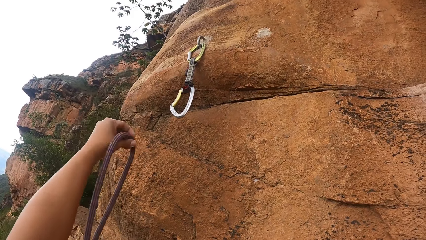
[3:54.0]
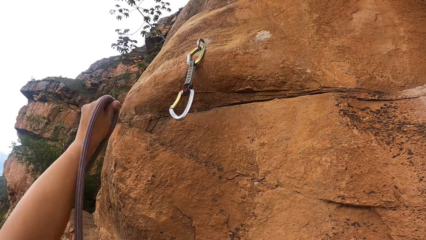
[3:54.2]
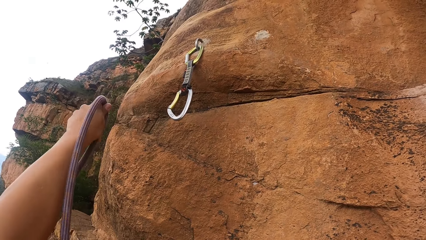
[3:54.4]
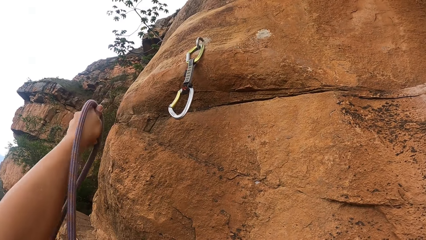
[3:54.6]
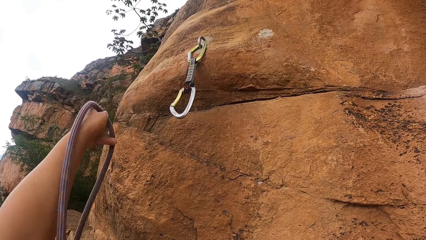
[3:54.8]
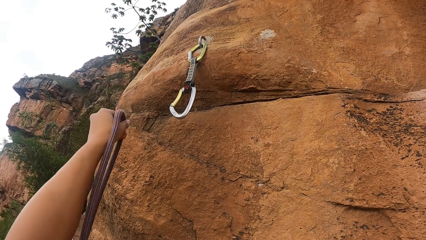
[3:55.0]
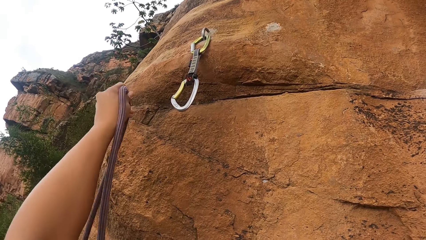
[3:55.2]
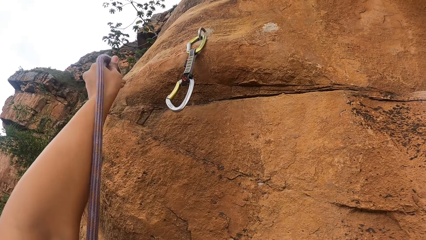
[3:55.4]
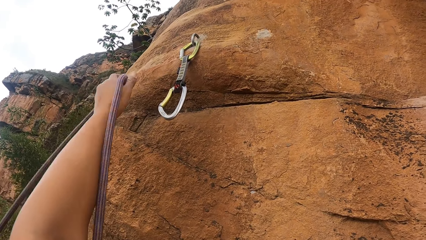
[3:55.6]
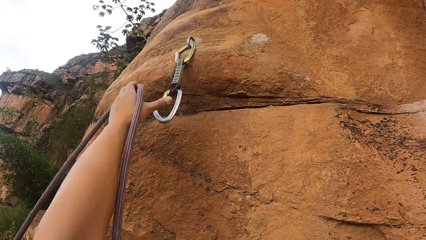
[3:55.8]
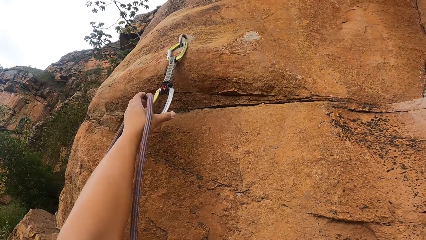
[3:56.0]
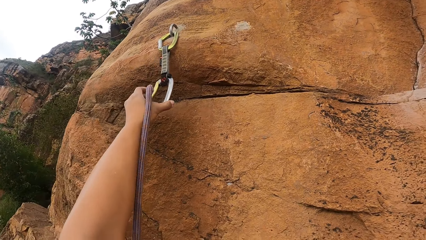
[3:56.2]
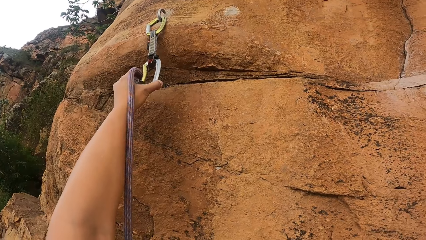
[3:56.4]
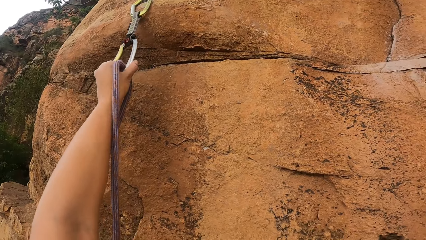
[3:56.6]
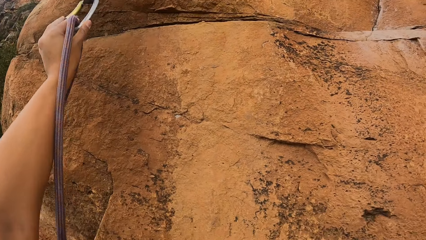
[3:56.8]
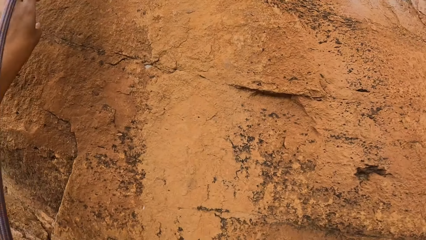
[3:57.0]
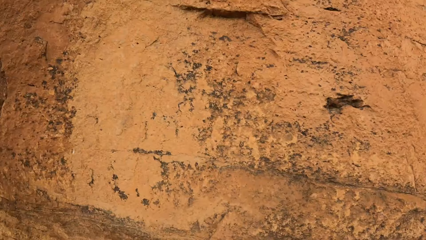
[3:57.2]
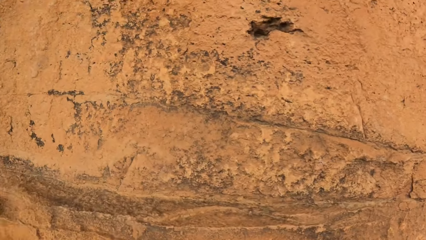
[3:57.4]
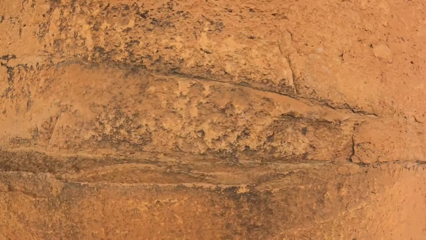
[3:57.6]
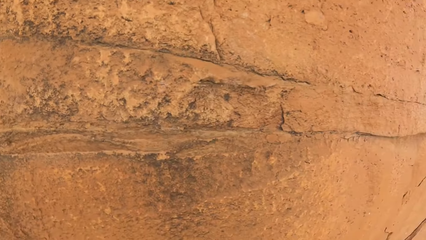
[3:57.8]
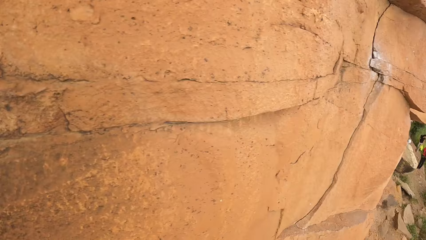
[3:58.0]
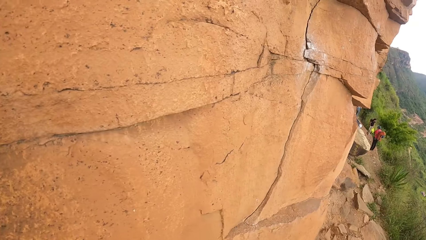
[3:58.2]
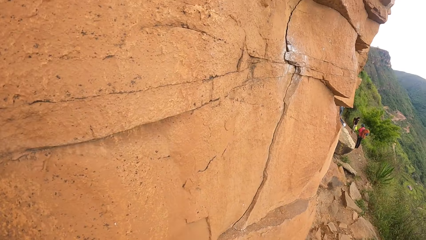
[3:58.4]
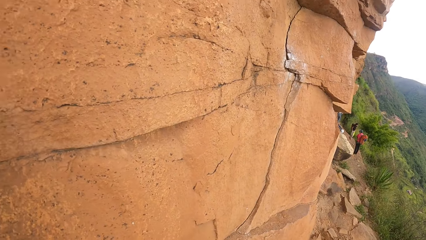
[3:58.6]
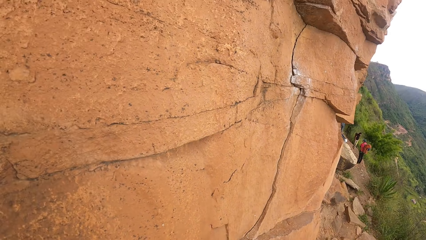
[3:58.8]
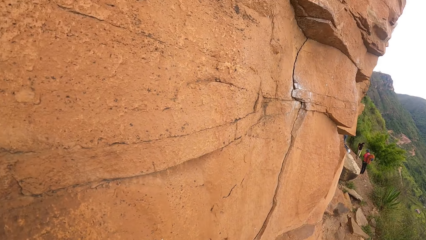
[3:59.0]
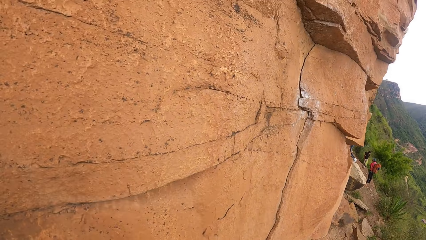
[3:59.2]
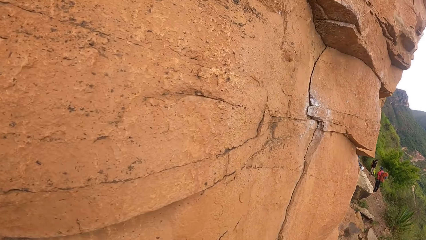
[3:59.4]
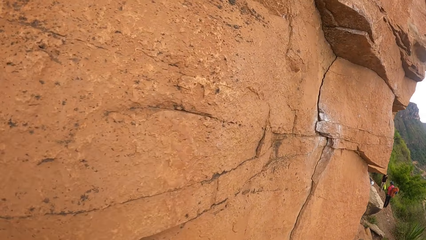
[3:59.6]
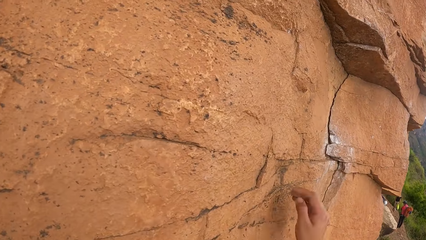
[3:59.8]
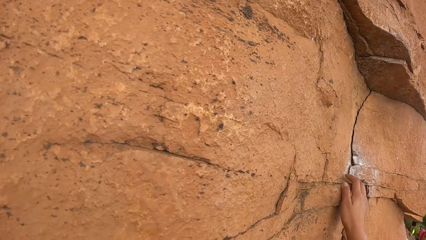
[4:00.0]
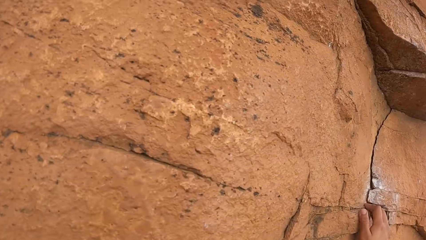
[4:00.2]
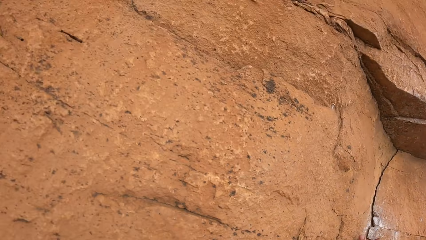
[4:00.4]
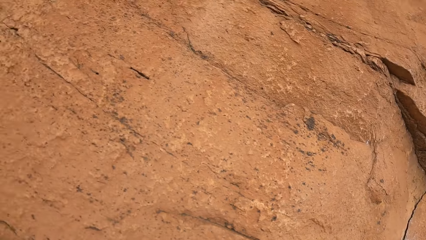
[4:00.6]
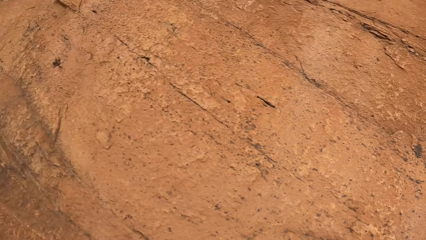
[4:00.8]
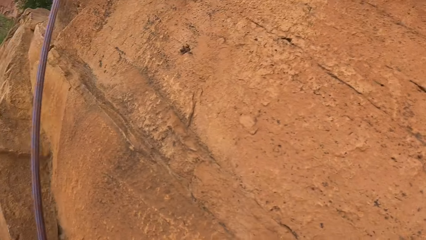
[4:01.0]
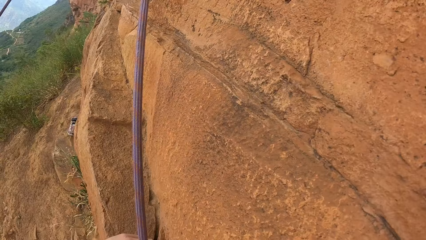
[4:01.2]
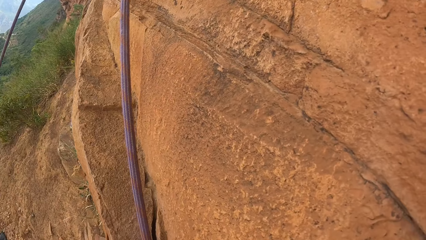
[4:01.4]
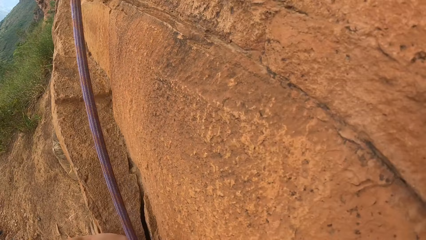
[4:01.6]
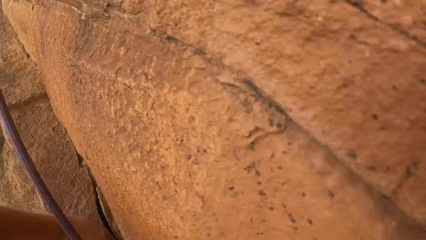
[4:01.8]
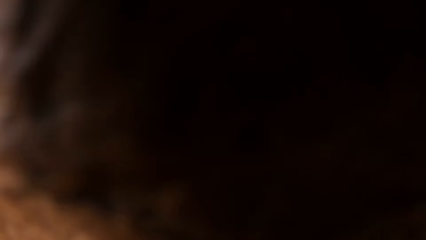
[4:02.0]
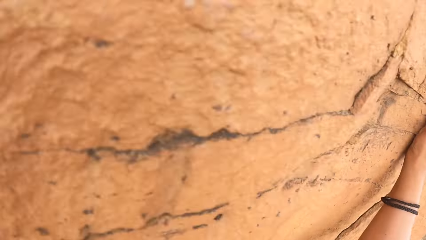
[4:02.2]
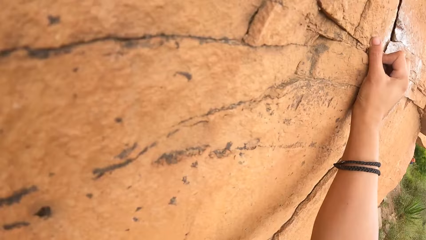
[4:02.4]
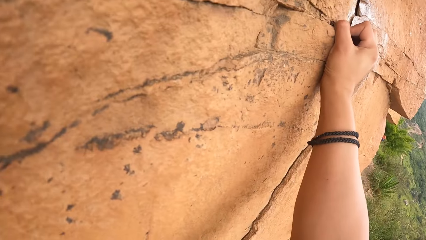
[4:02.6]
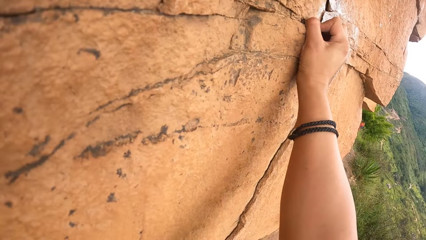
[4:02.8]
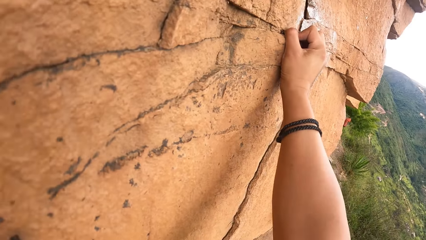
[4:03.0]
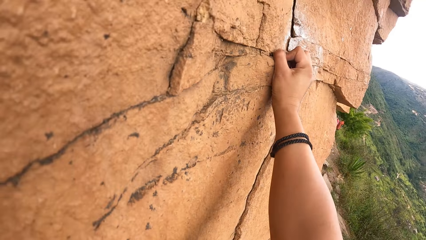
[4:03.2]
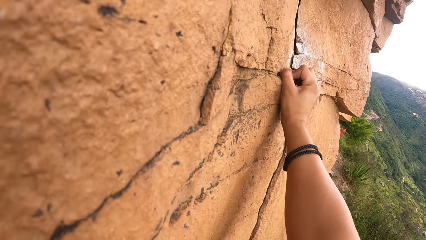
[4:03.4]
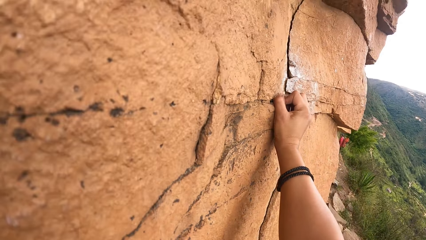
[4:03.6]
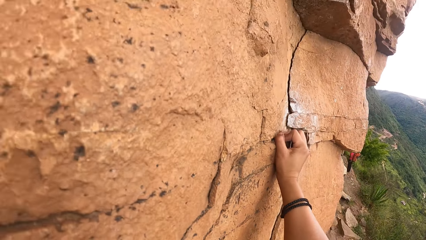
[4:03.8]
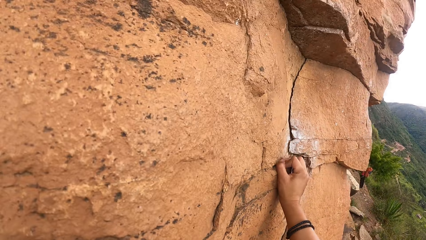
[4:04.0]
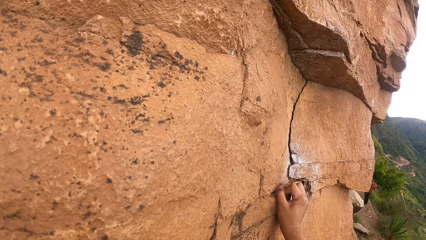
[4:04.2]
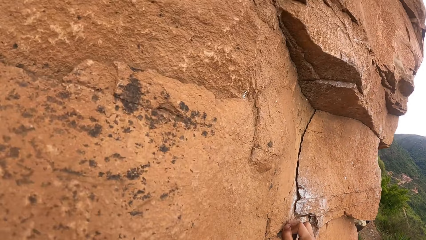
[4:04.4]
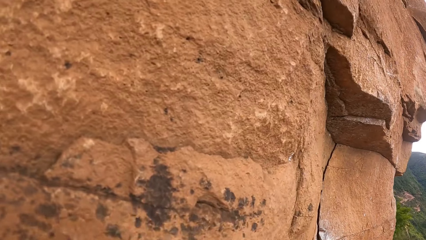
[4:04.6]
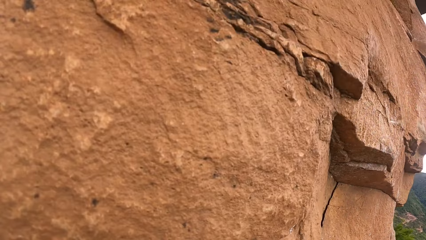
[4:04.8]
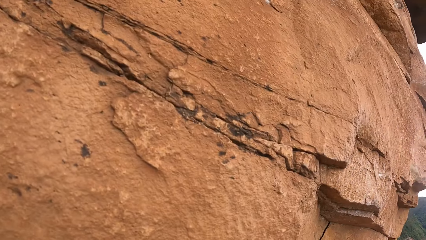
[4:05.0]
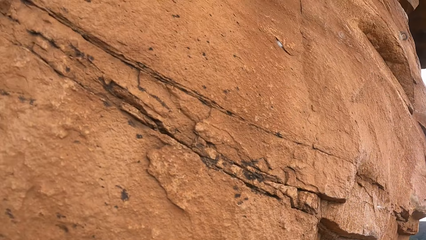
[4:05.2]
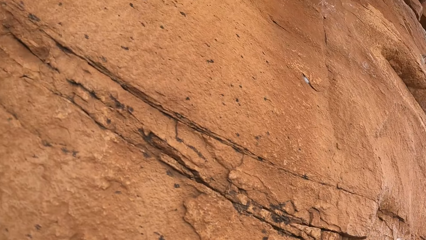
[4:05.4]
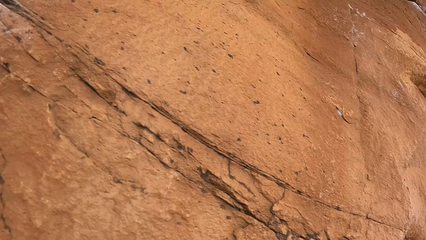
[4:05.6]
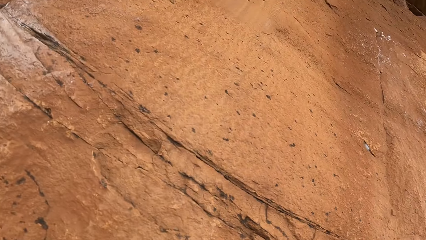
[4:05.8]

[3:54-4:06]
The camera wearer holds something. She pulls something. She sticks a rope on a hook. She drops her hand. She looks around the mountain. She climbs a rock.

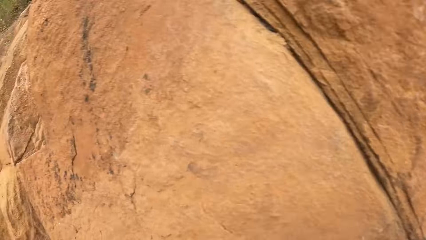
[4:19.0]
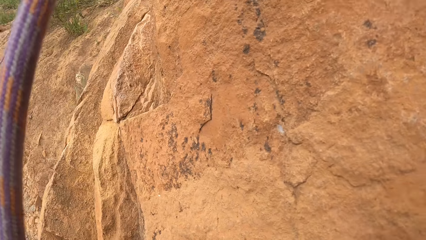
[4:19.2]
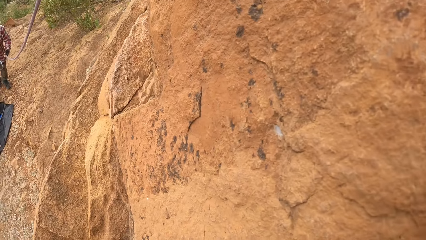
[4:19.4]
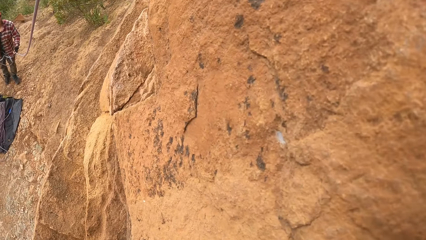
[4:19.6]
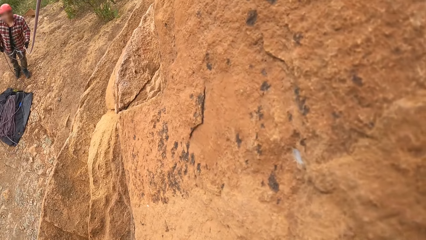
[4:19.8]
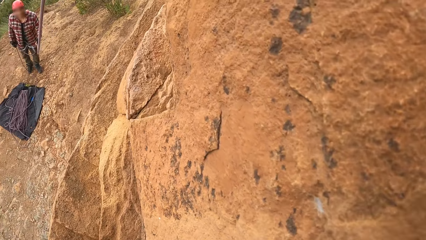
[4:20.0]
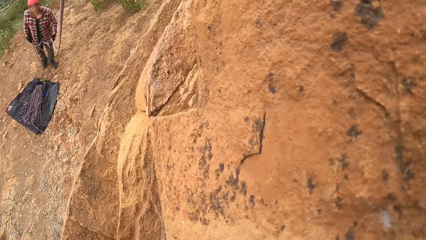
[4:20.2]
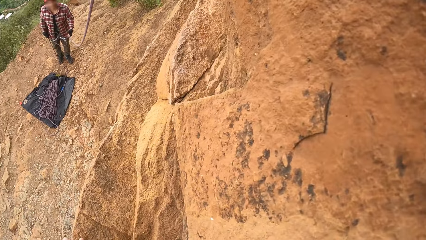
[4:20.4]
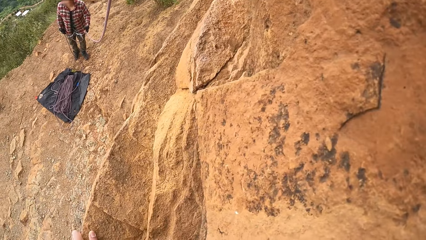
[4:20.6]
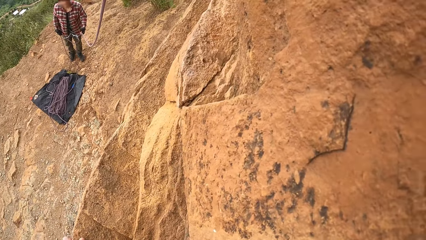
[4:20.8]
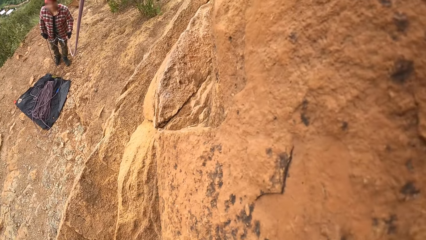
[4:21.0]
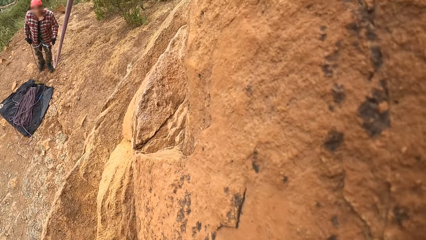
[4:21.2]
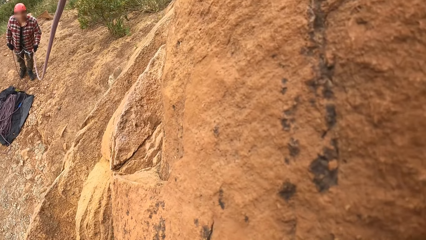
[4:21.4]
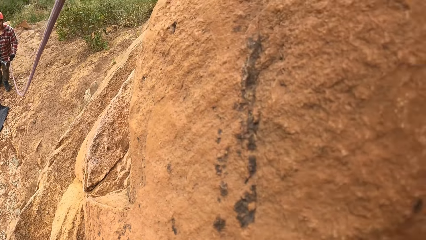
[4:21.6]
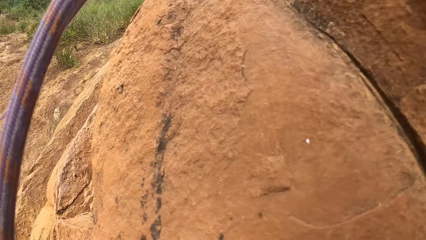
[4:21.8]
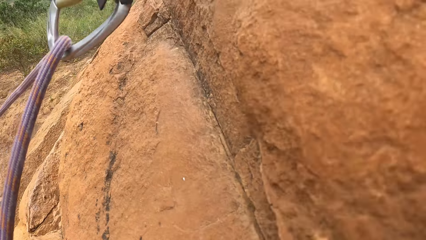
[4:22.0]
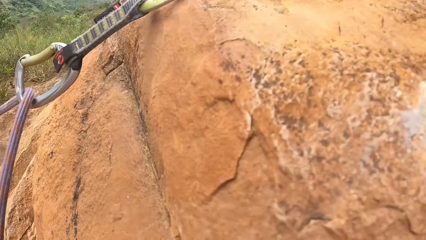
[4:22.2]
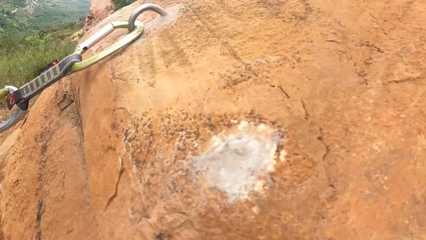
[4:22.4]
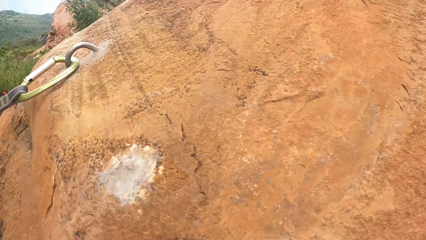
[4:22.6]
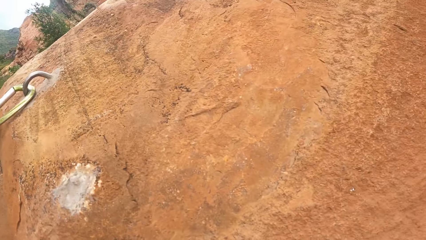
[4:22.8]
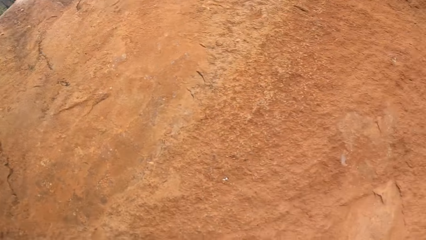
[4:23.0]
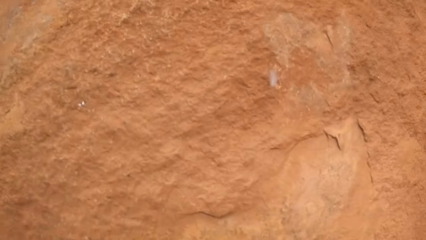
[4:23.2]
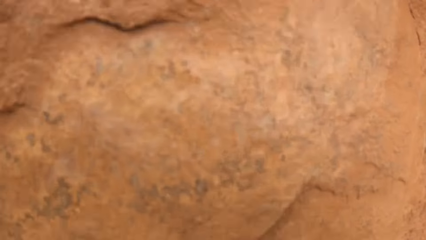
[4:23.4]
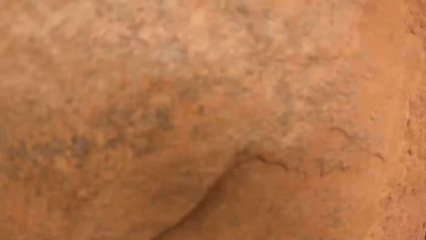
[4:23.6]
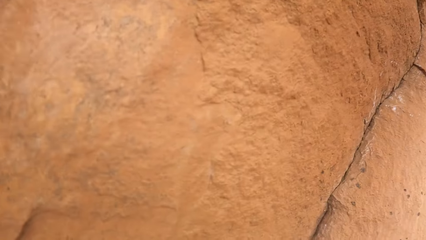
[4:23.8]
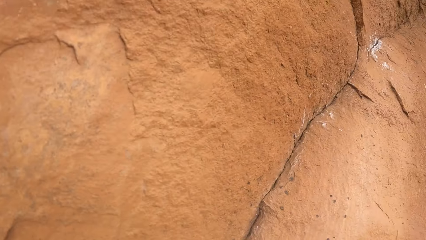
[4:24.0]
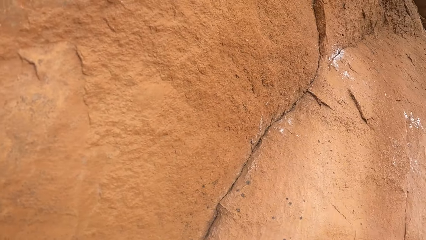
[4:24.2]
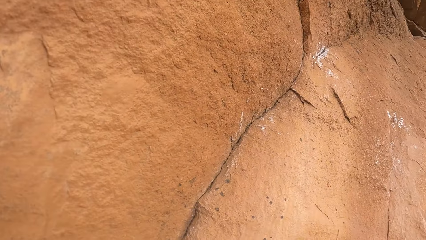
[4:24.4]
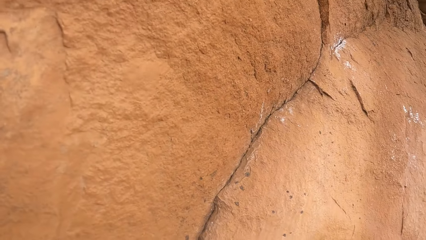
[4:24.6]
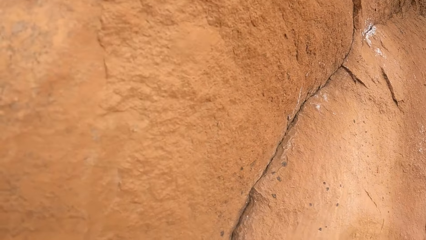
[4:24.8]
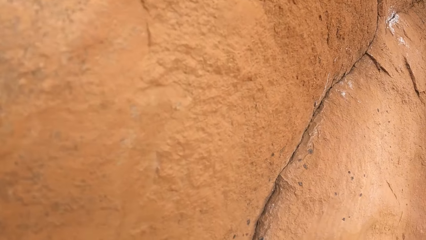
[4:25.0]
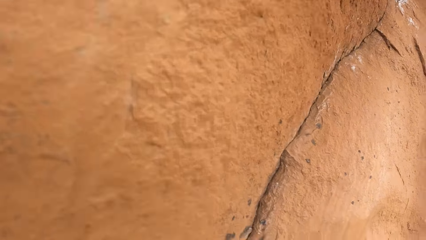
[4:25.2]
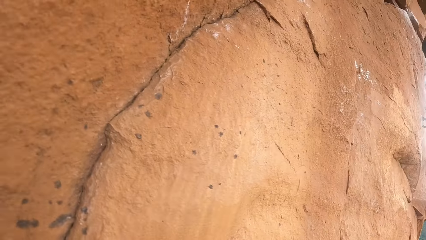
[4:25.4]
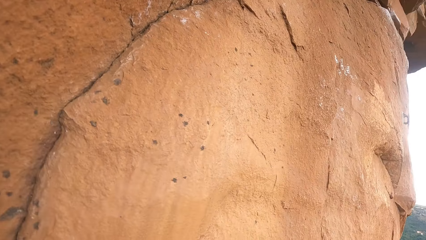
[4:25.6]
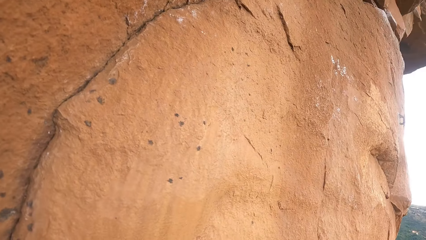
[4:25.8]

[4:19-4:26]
The camera wearer looks around the mountain.
